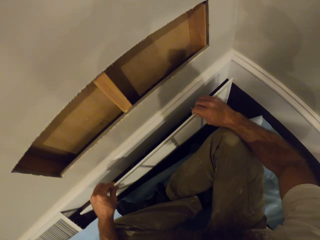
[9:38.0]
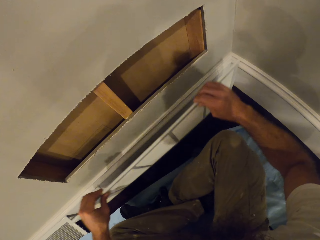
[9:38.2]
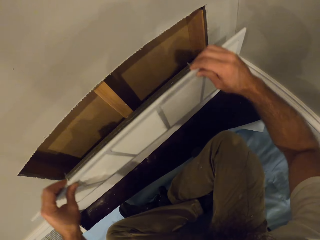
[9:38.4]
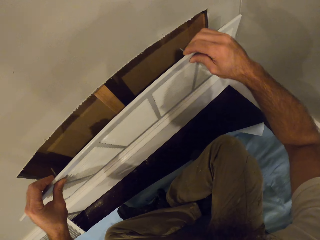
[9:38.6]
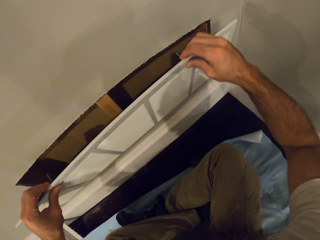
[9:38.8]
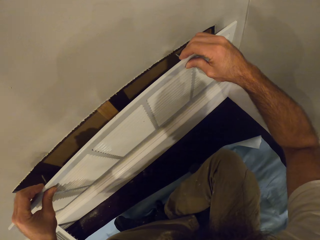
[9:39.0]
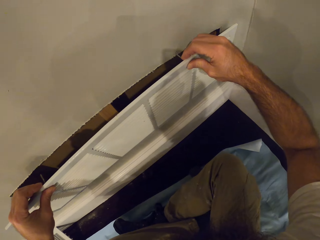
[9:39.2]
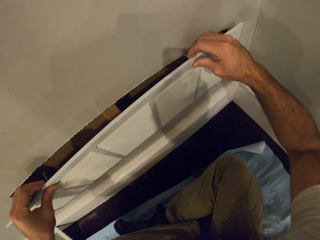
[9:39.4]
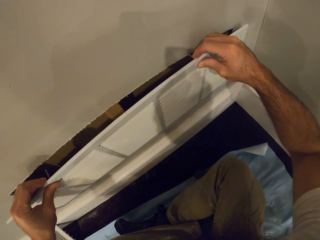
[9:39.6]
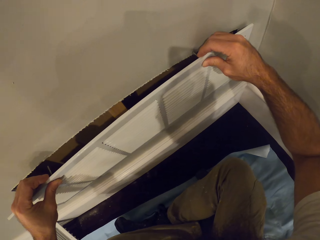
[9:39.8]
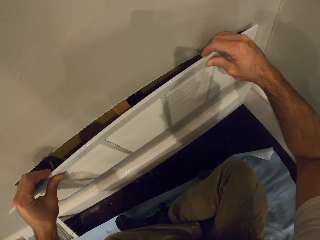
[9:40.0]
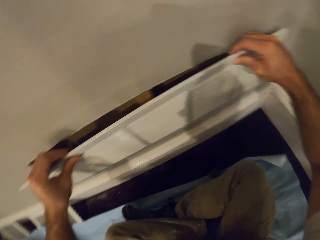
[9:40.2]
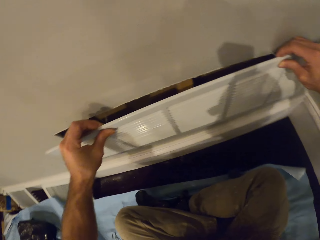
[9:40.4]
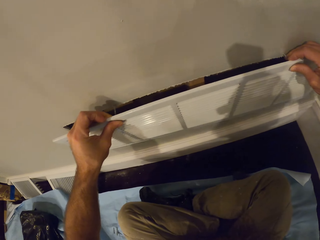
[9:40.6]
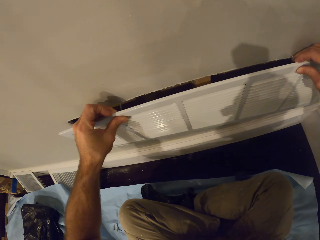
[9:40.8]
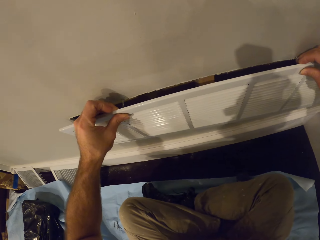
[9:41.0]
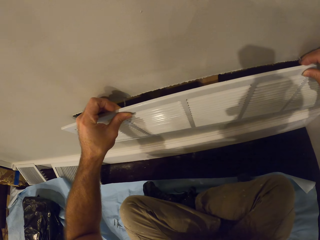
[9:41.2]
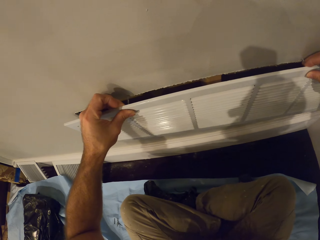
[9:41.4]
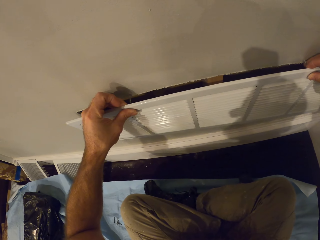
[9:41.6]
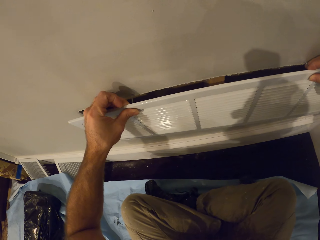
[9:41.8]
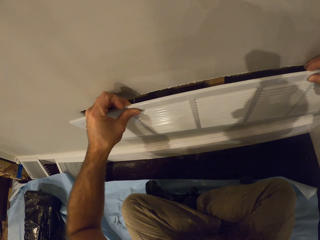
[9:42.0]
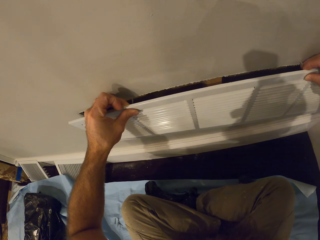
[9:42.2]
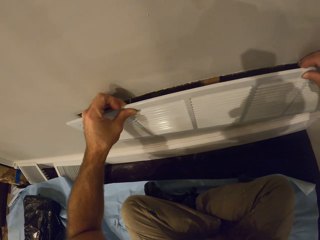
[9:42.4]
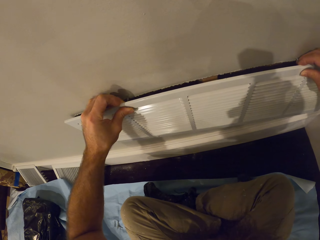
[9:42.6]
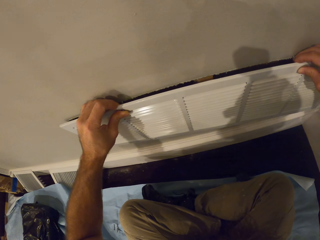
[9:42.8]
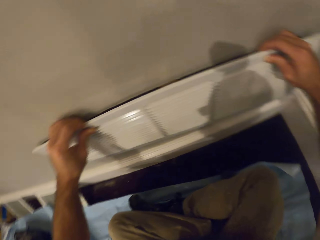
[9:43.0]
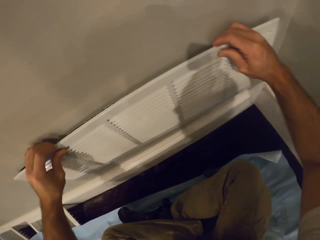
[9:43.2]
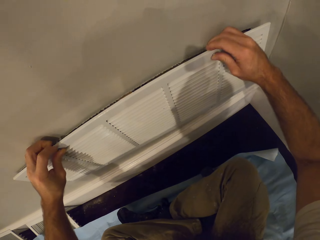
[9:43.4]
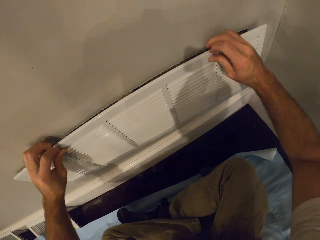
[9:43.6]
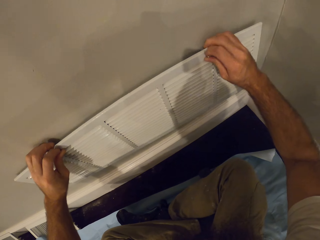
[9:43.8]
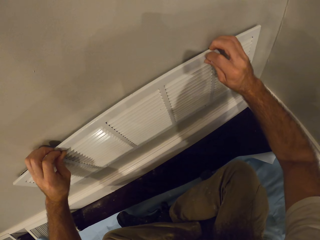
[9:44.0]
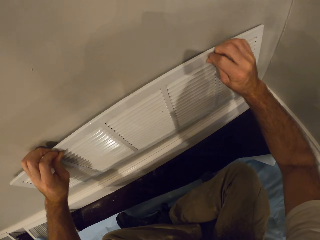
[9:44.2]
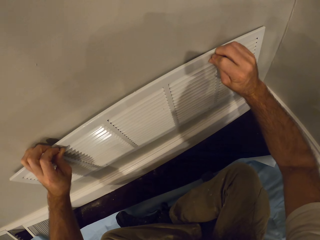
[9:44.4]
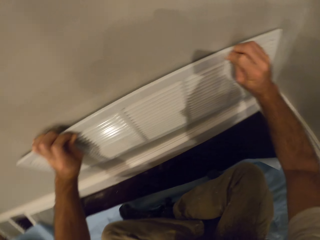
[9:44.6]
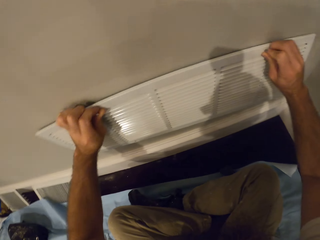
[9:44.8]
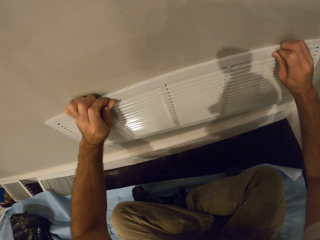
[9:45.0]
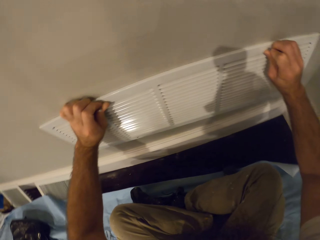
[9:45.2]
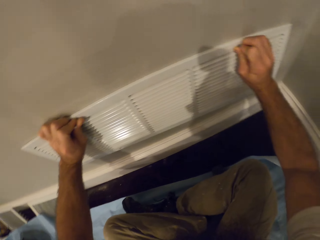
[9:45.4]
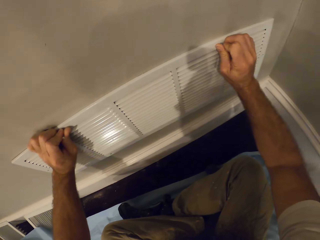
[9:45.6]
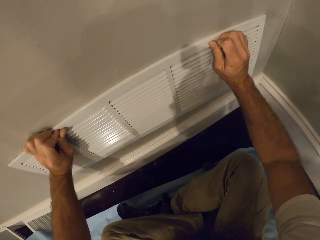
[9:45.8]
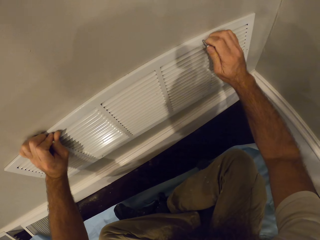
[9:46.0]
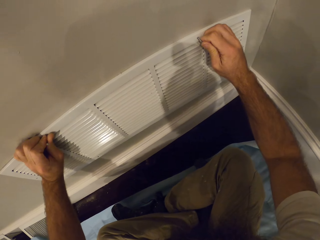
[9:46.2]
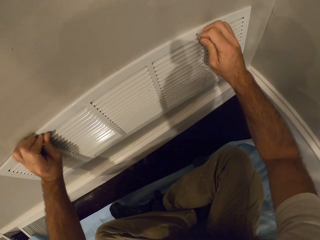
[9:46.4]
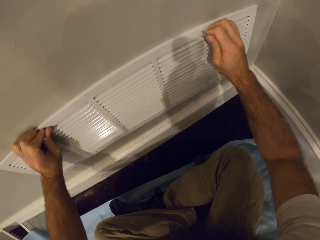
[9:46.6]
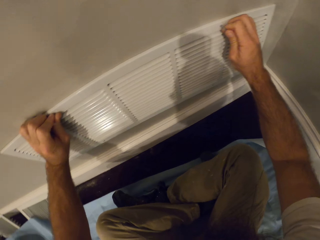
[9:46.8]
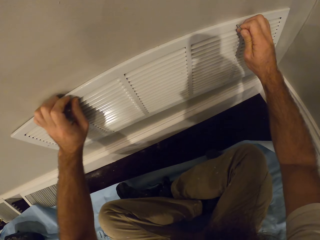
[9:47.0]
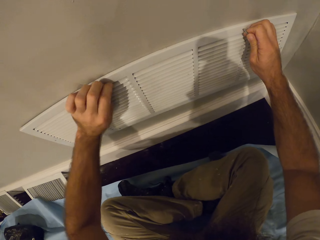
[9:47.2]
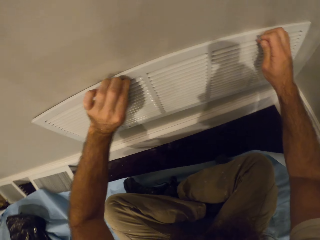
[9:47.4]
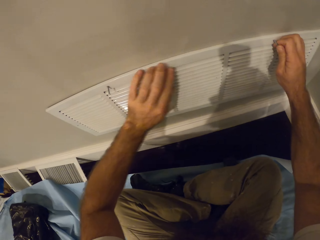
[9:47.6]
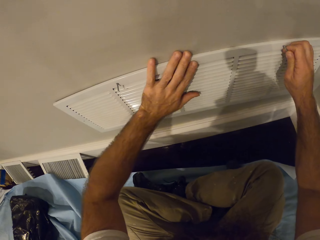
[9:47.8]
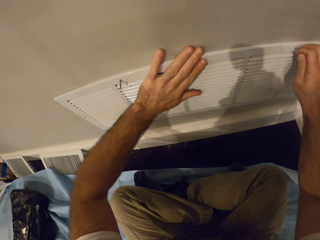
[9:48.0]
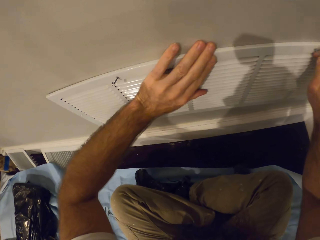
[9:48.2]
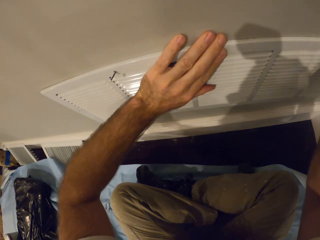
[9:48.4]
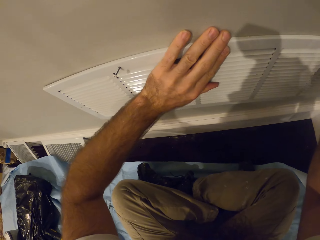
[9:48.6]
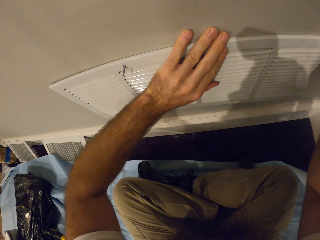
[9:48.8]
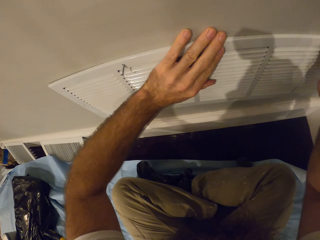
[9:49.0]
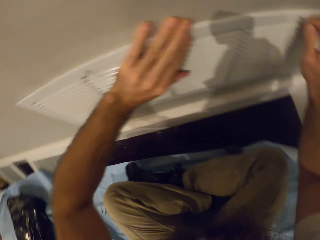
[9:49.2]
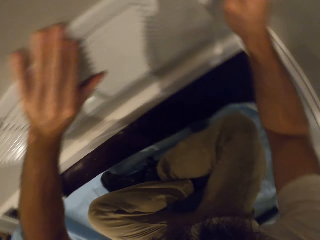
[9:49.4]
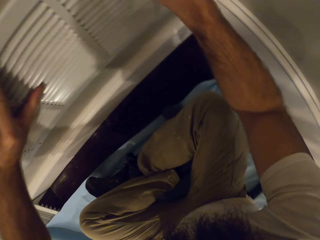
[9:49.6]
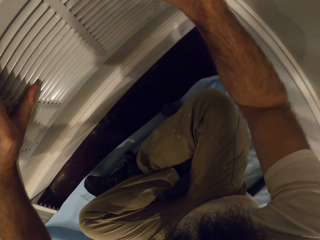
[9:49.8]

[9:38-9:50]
The camera wearer lifts the vent grille from the floor with both hands. They fit the vent grille on the wall with both hands.

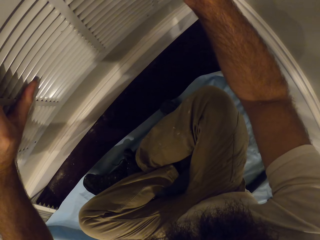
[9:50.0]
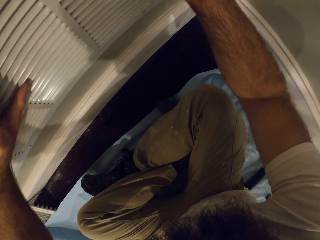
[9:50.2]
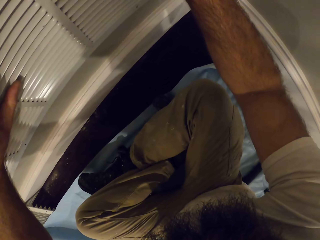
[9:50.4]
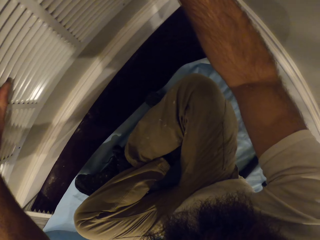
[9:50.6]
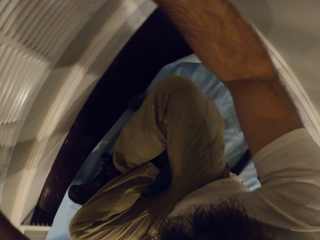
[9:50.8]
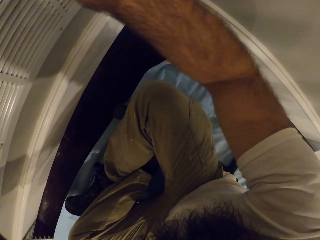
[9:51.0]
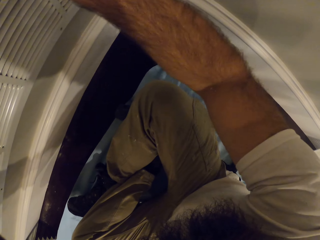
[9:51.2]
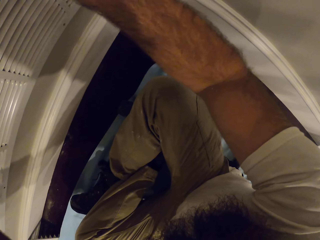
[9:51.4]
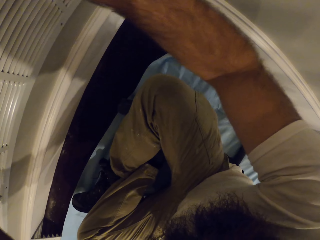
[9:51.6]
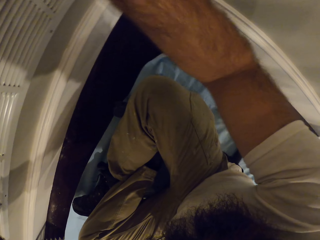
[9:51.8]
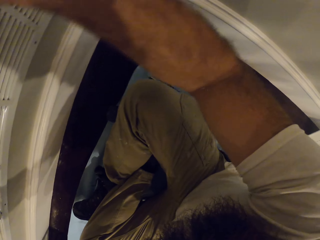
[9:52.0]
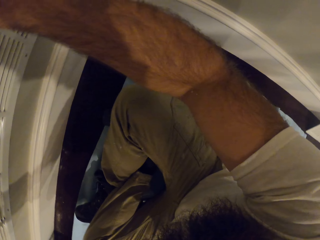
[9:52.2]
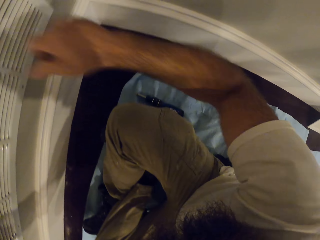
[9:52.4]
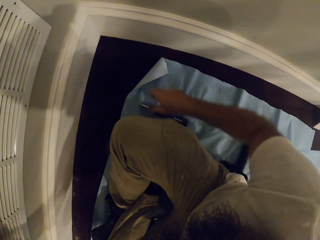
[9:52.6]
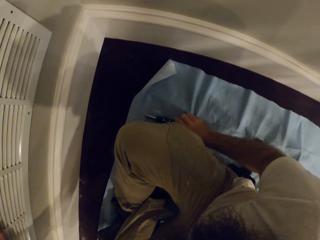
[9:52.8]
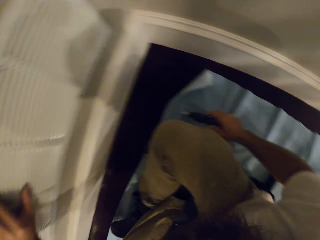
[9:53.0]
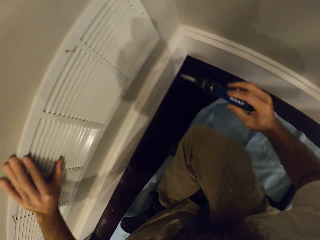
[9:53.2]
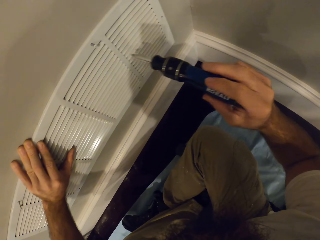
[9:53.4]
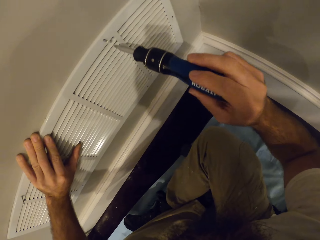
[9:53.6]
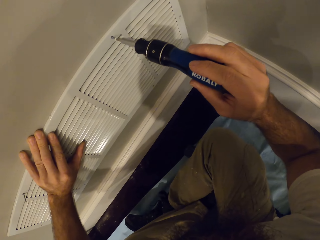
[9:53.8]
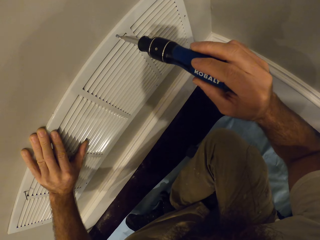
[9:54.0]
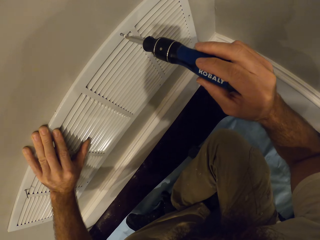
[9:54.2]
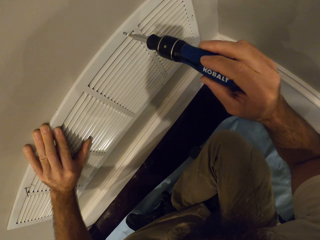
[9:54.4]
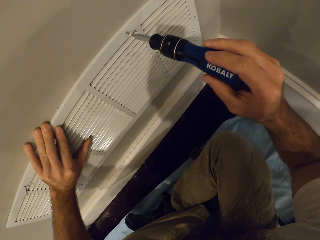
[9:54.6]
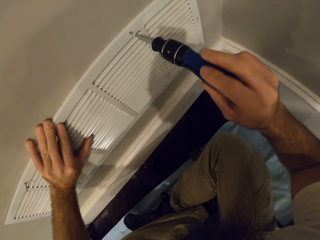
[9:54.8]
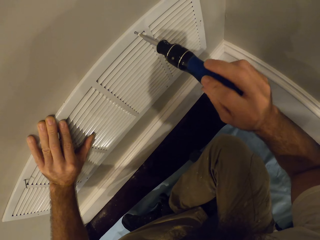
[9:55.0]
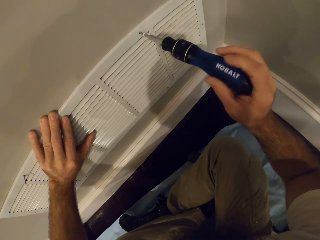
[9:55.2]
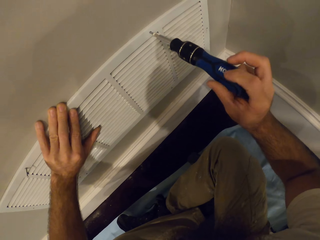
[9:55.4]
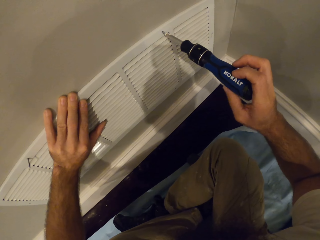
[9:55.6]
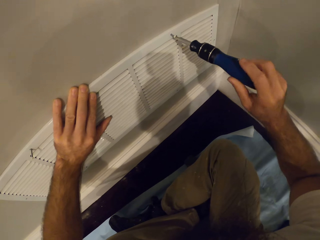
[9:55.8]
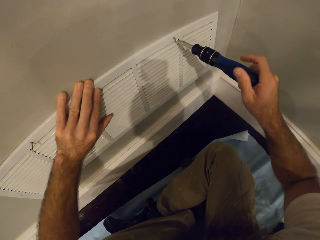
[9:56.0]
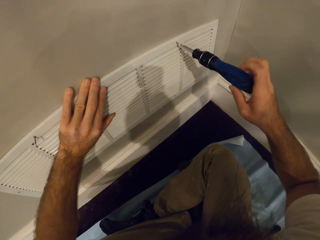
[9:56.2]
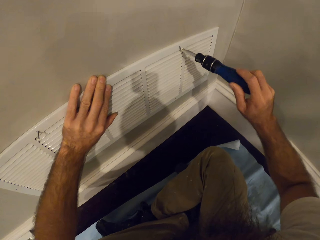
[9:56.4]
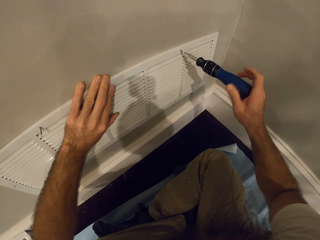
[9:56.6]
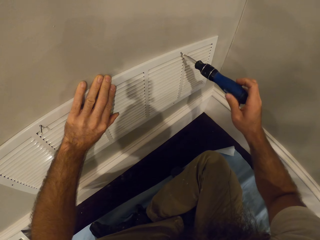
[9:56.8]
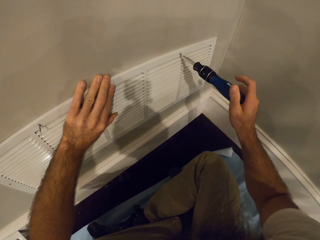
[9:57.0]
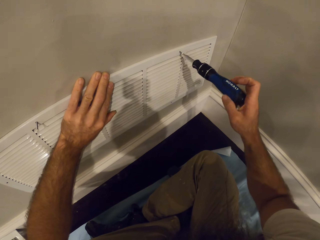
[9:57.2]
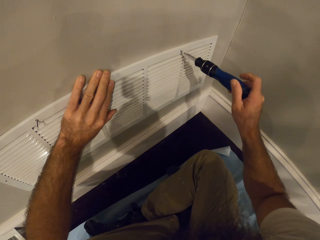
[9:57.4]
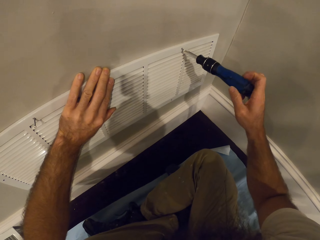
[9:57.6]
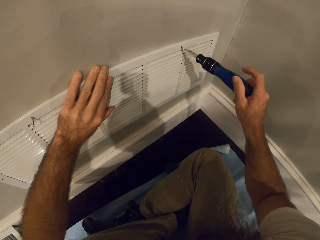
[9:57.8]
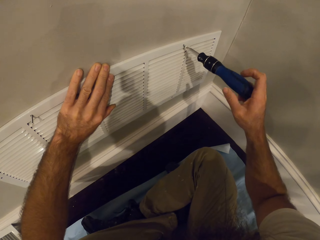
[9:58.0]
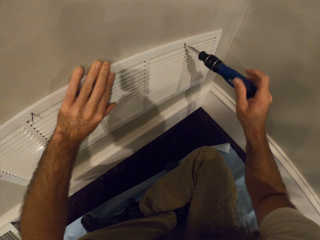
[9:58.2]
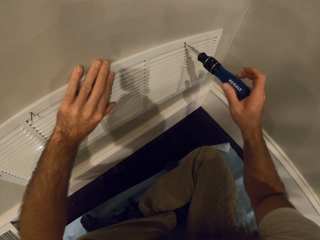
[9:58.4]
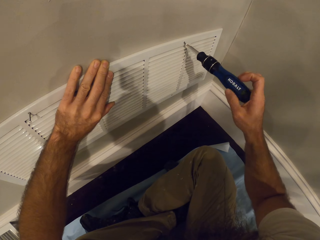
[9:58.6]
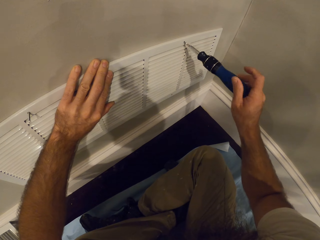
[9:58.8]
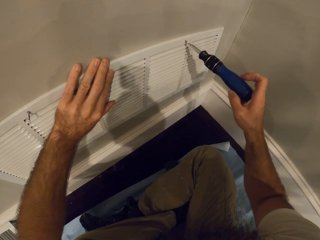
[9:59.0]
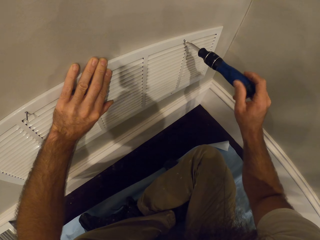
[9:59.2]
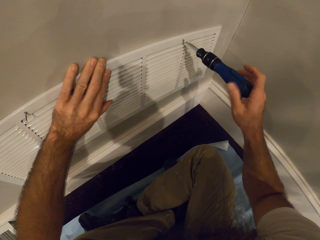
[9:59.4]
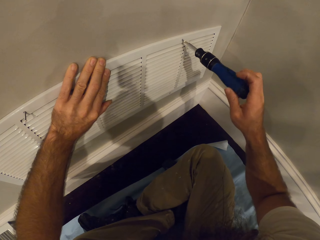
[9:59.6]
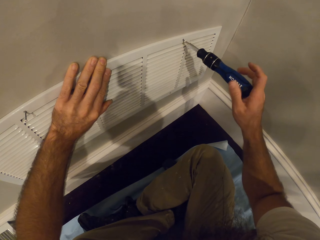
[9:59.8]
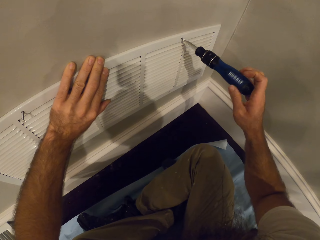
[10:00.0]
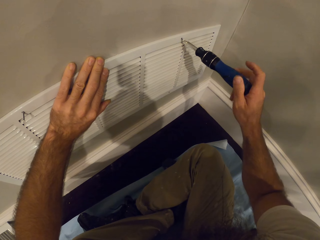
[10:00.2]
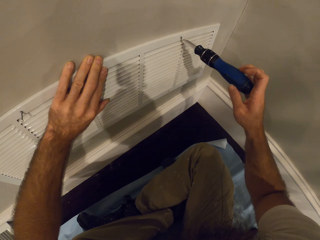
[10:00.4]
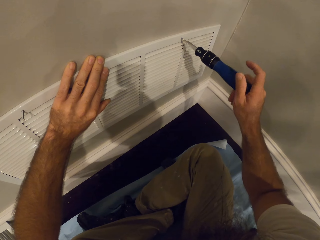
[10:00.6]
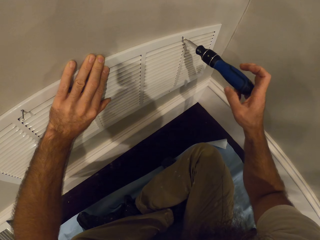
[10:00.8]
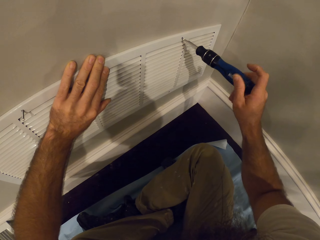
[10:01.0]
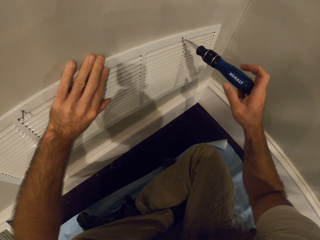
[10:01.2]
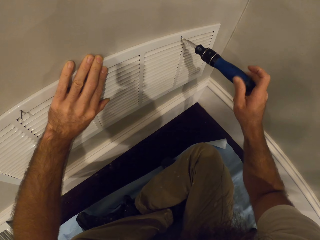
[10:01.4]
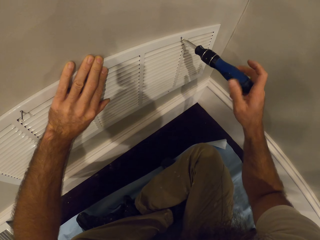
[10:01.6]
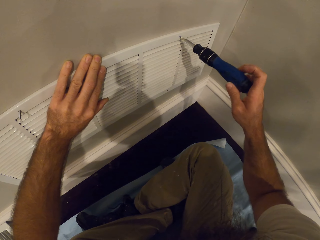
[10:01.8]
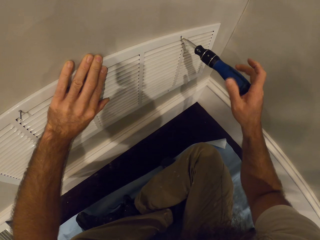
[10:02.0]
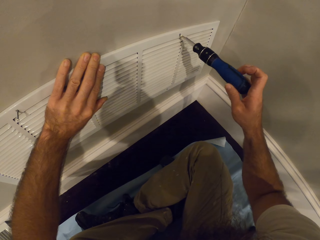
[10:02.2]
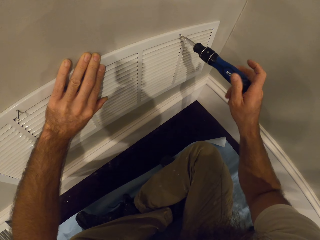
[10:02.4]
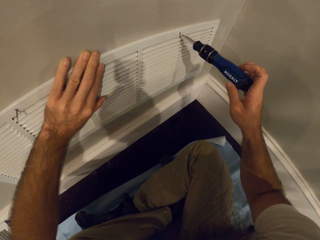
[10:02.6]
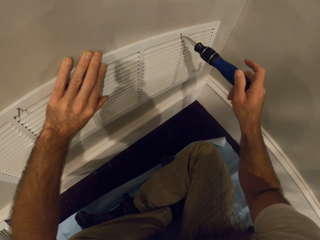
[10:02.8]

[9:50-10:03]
The camera wearer picks up the screwdriver from the floor with his right hand. He tightens the screw on the vent grille with the screwdriver in his right hand.
